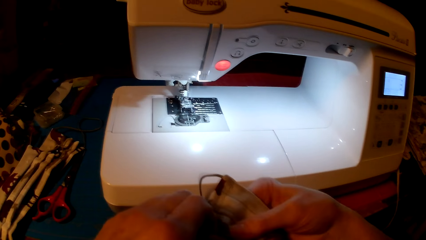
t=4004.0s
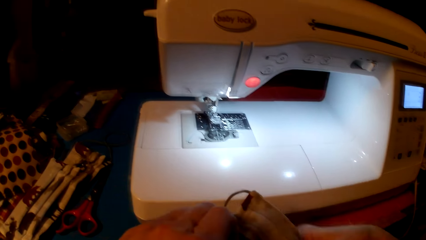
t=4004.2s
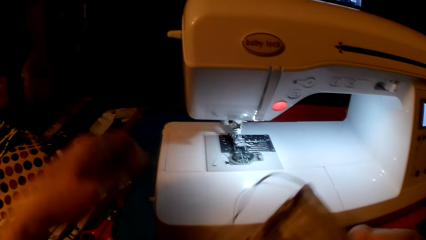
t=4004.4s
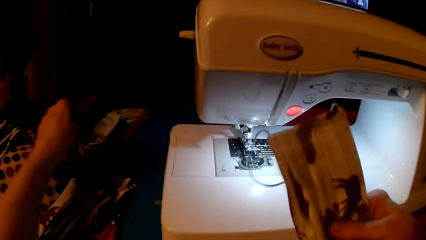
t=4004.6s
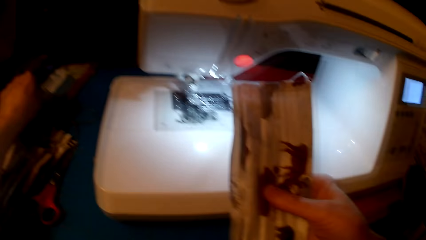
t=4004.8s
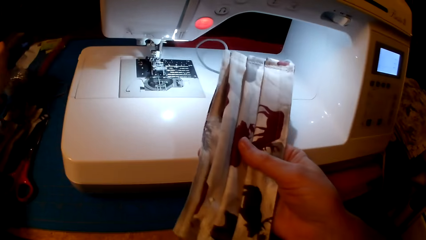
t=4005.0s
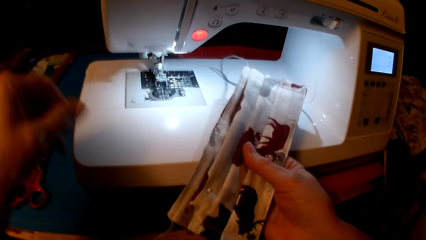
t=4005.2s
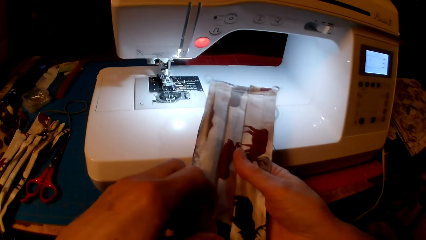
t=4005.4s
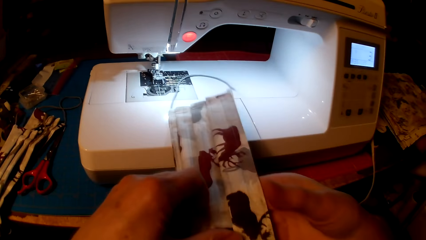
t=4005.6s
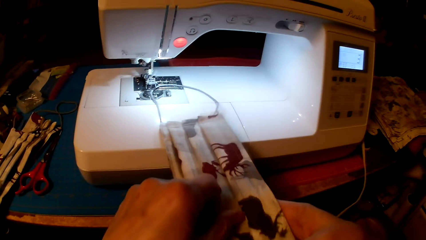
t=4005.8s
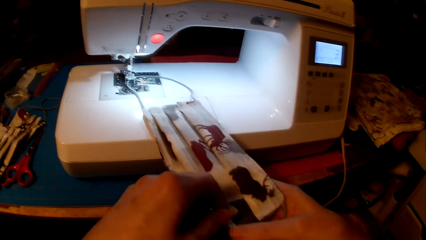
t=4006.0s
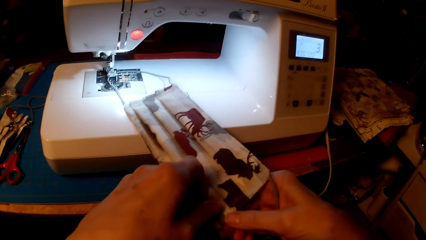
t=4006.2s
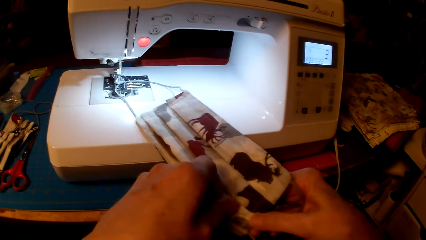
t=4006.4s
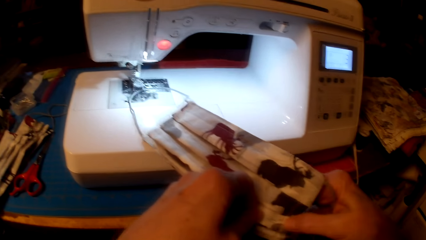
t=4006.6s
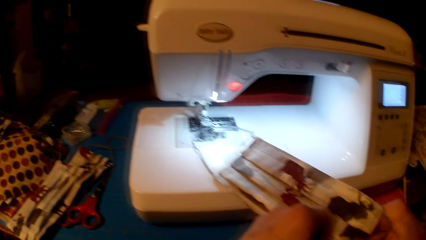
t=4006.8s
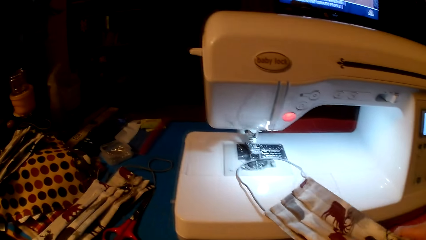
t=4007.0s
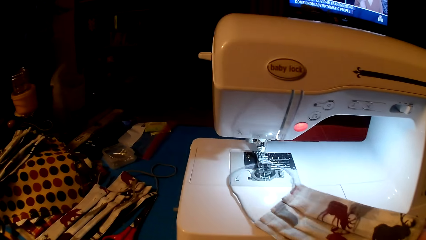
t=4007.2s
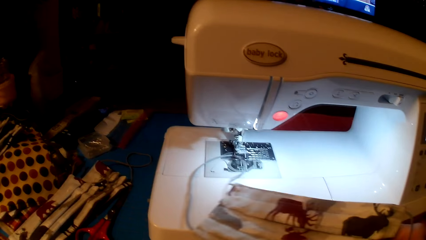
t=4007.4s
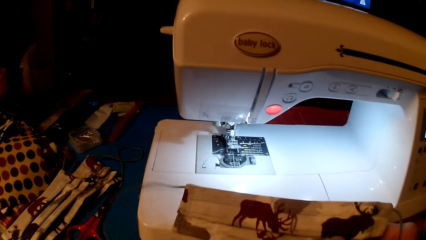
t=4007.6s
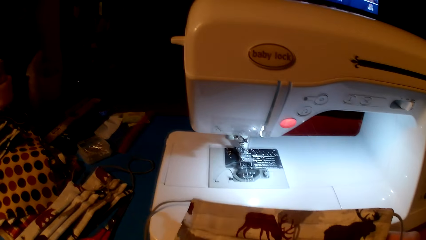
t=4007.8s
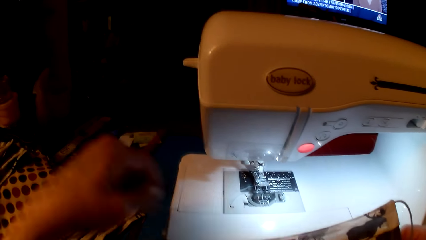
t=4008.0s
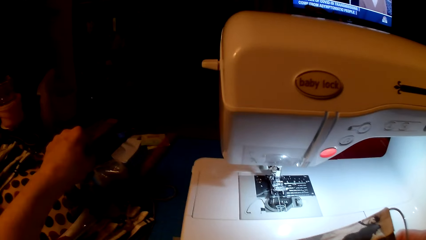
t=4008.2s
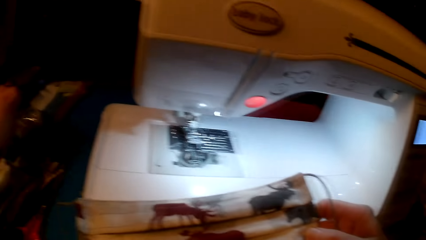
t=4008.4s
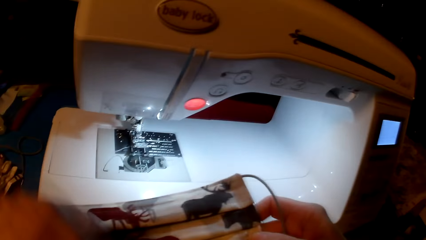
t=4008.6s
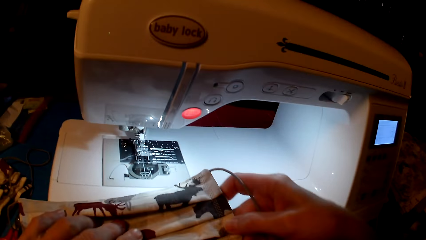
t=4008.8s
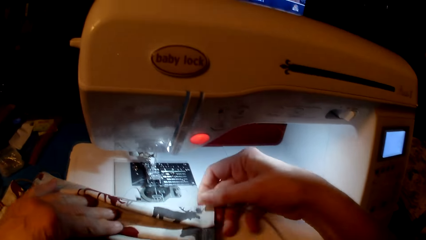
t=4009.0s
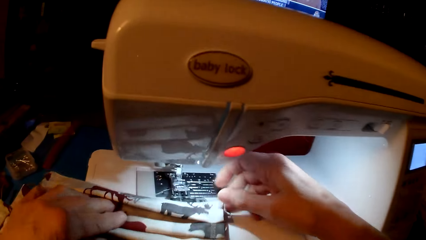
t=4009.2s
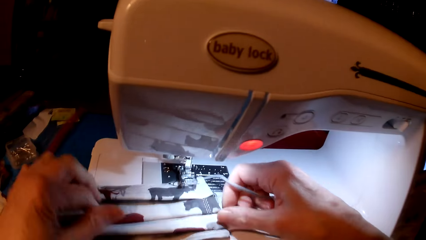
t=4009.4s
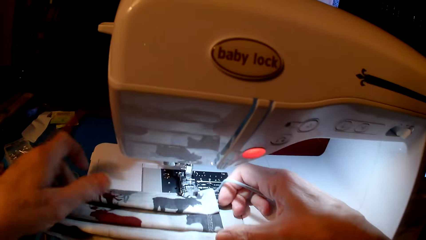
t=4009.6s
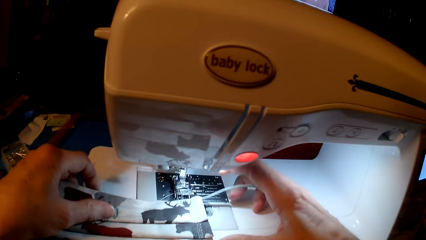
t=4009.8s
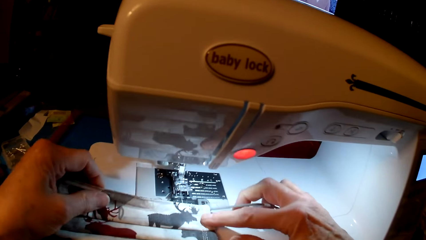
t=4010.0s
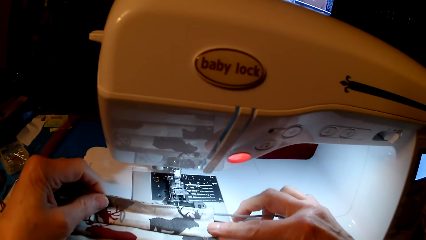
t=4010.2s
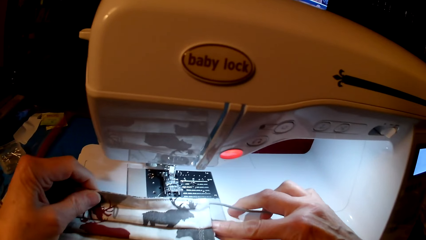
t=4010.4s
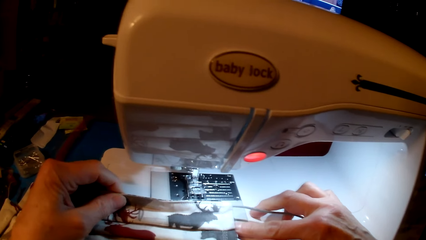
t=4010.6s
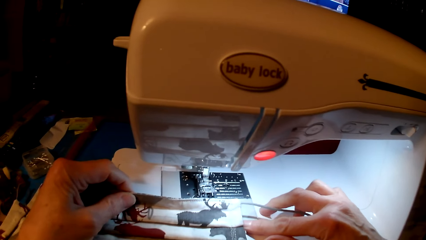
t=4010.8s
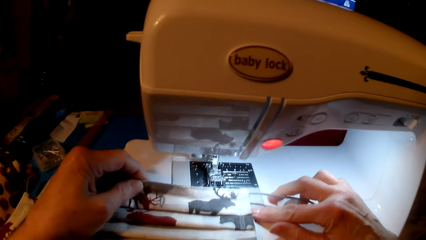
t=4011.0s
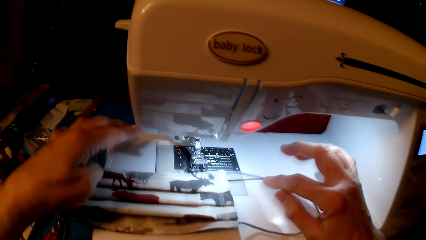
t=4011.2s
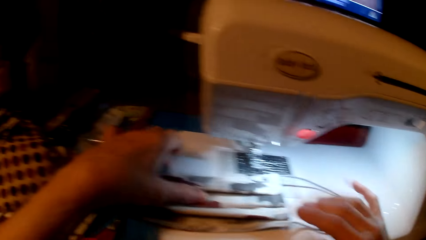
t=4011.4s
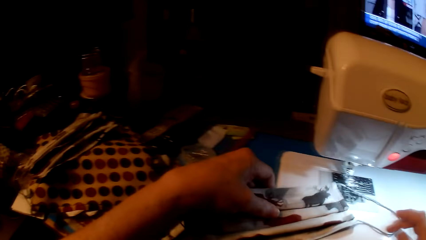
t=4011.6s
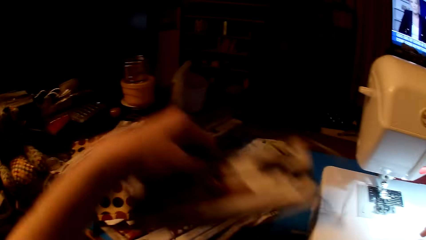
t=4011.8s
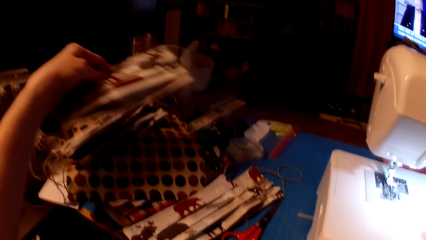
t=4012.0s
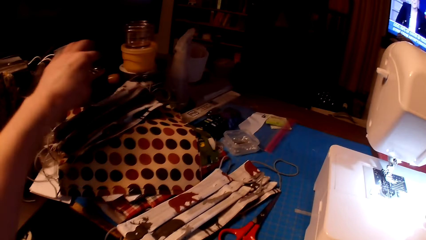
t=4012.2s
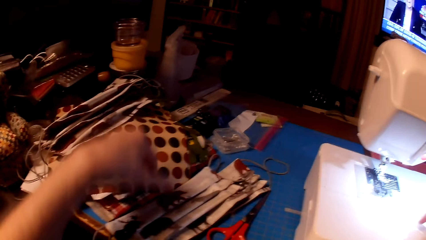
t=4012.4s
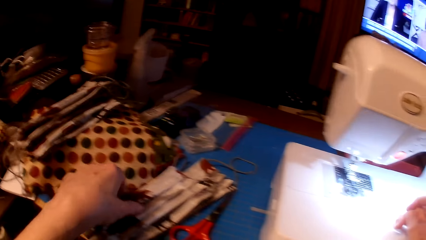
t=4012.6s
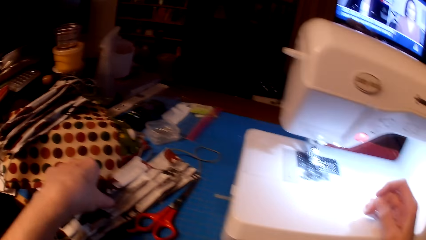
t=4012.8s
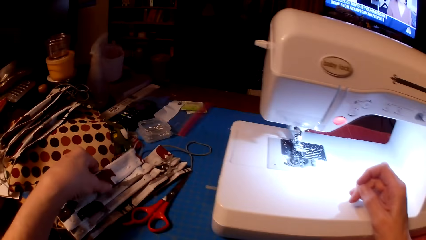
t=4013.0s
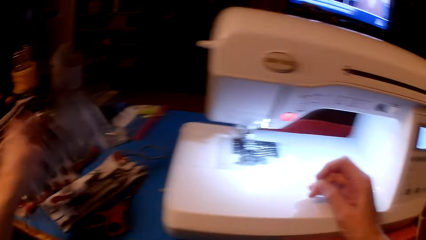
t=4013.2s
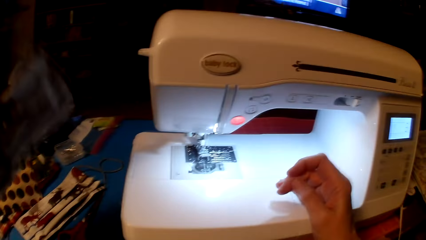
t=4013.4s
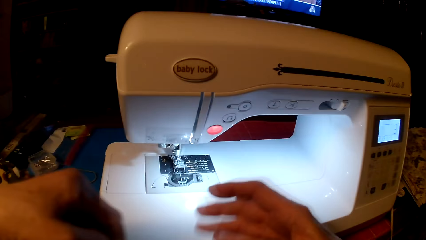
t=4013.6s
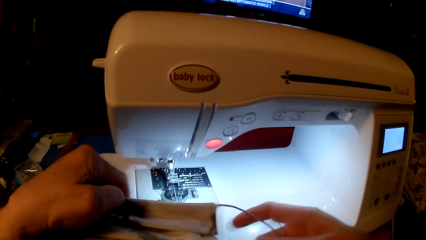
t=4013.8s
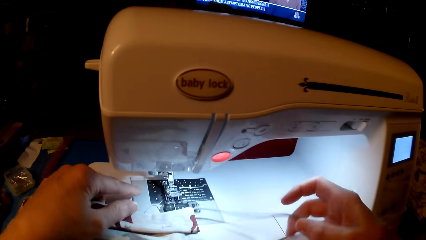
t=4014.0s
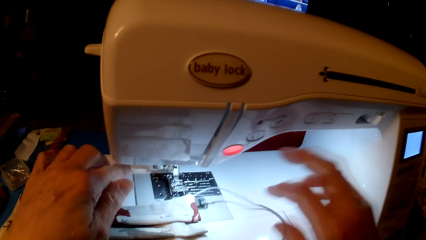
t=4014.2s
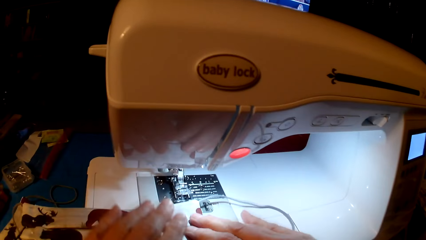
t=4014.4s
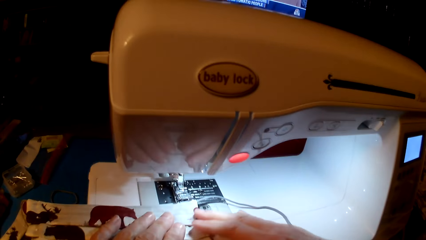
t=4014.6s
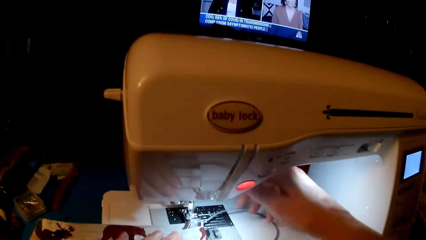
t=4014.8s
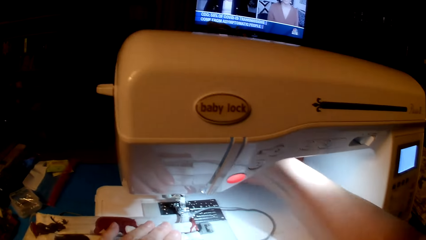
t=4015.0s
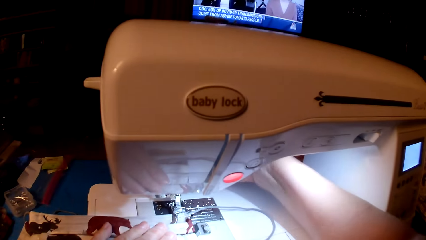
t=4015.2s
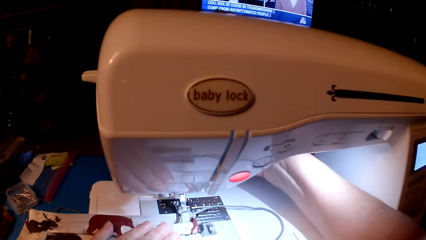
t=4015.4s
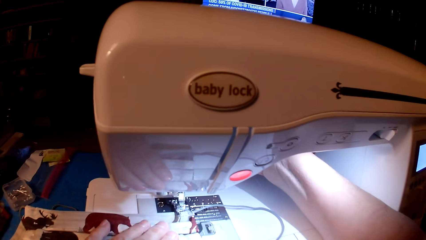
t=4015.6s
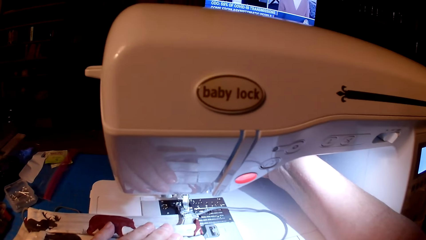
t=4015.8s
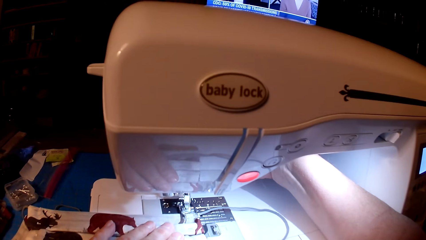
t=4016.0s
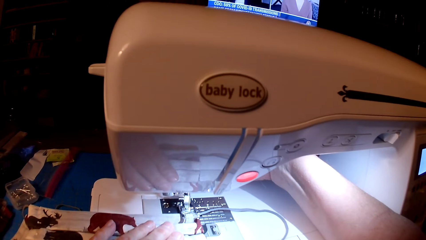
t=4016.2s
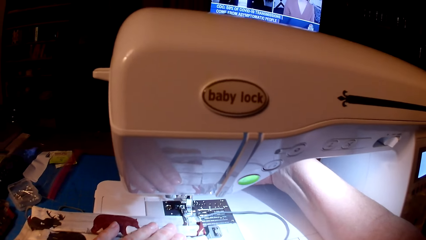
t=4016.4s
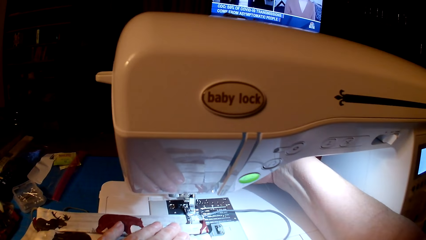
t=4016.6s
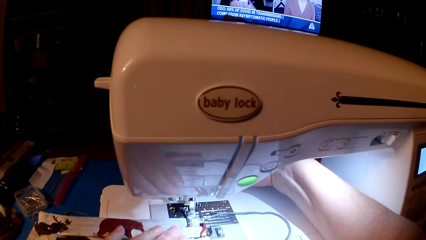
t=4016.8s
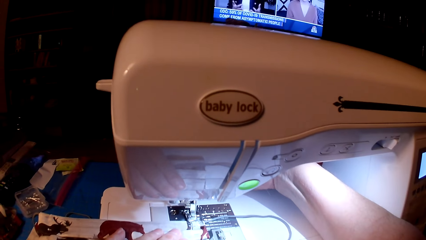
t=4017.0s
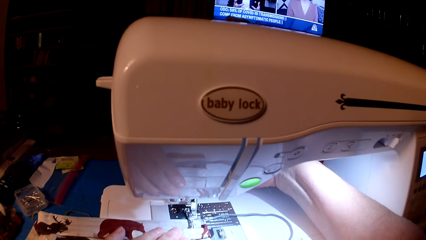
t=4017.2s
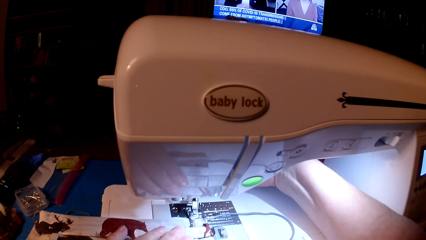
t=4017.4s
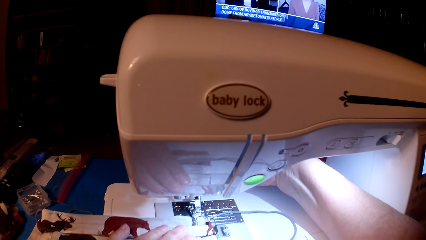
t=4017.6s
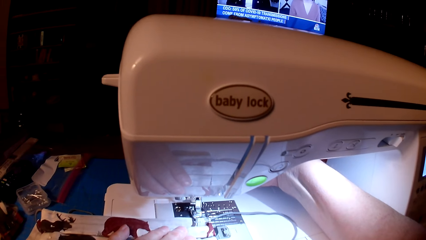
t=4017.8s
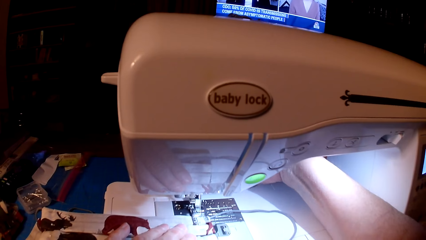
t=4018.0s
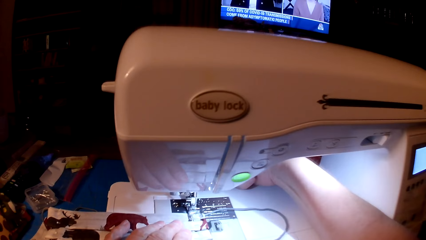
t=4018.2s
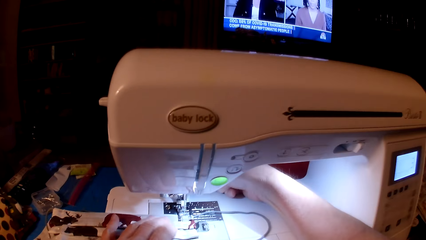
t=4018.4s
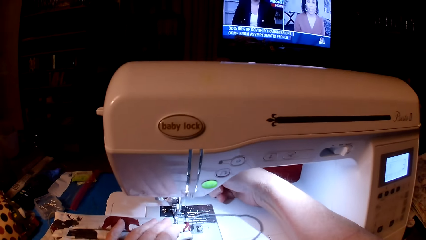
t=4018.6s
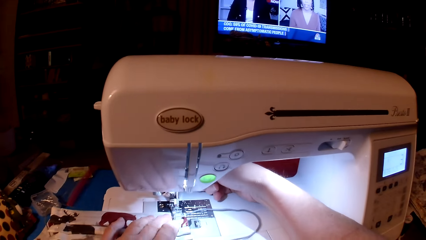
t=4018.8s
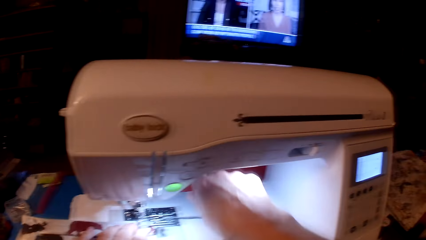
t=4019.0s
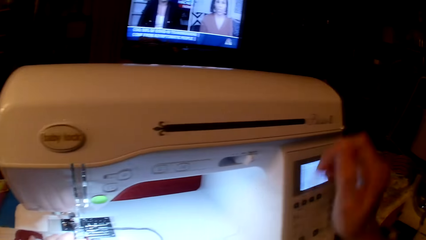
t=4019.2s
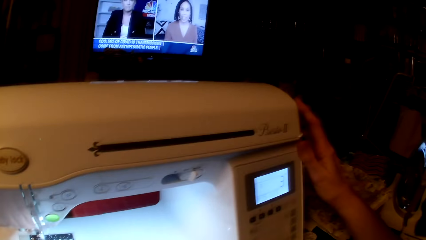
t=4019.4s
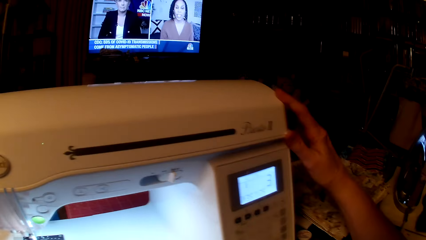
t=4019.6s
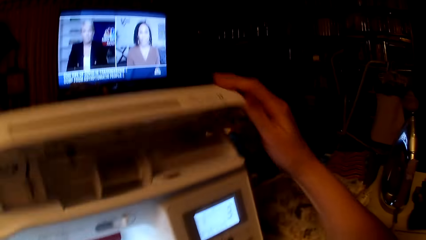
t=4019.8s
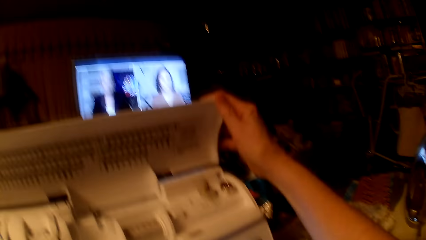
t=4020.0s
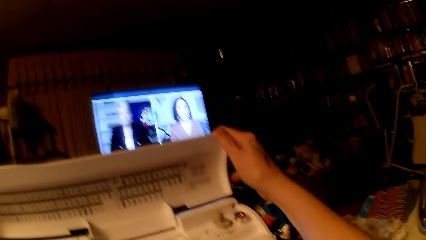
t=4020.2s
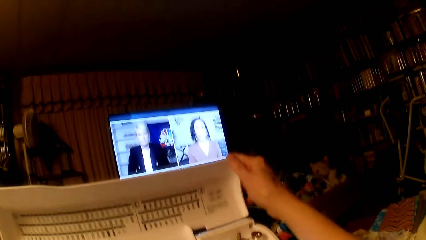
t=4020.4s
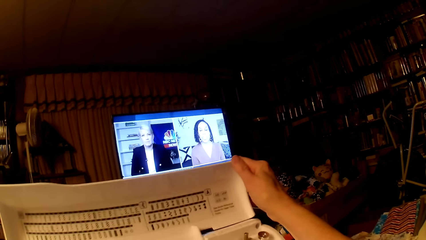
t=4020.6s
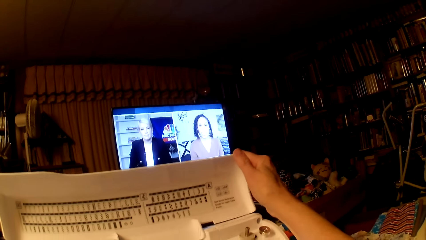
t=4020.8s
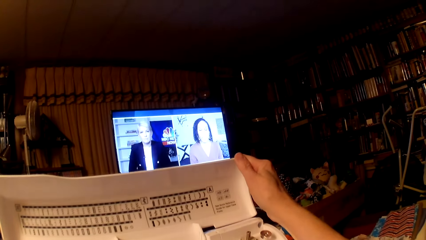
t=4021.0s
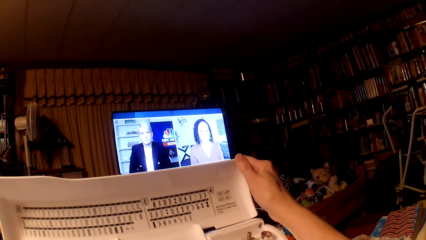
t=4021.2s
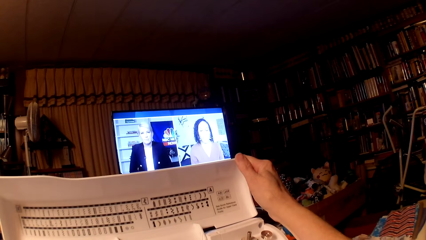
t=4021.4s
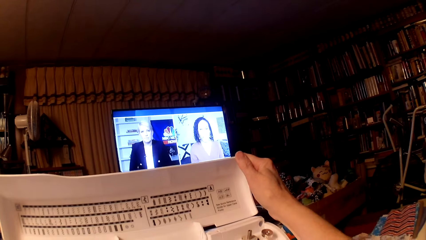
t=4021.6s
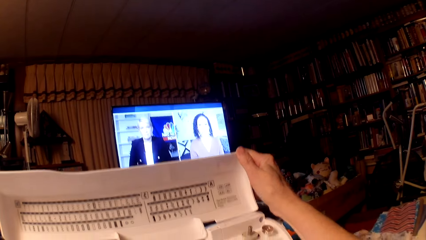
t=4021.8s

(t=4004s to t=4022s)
The camera wearer puts the pin in the tin. They remove the pin. They put the pin in the tin. They put the face mask aside on the table. They pick up the mask. They put the mask on the sewing machine. They open the sewing machine top. They hold the sewing machine. They look at the sewing machine.
